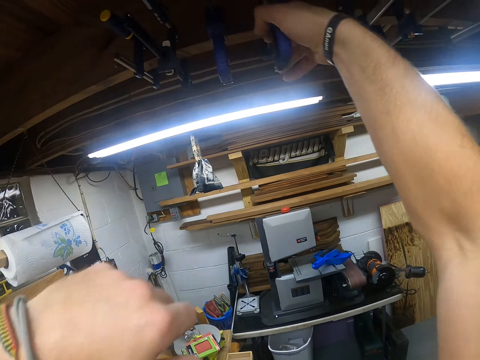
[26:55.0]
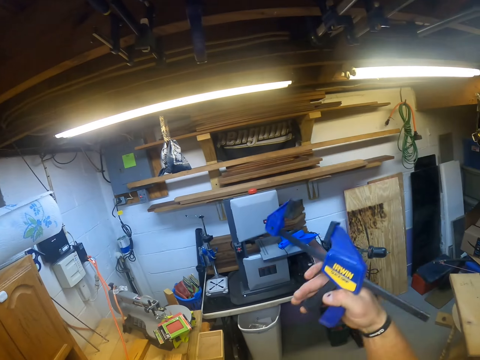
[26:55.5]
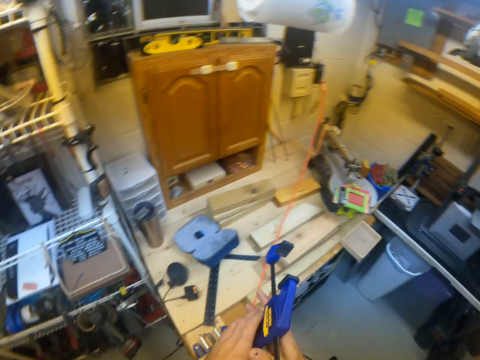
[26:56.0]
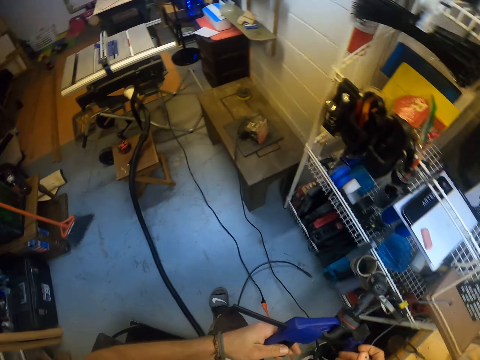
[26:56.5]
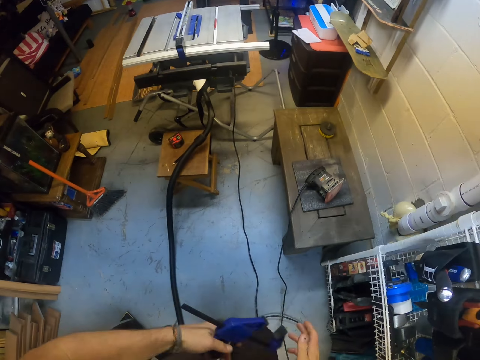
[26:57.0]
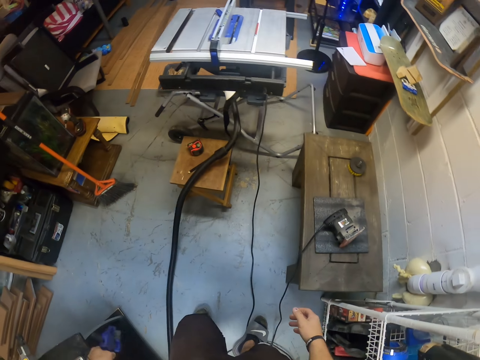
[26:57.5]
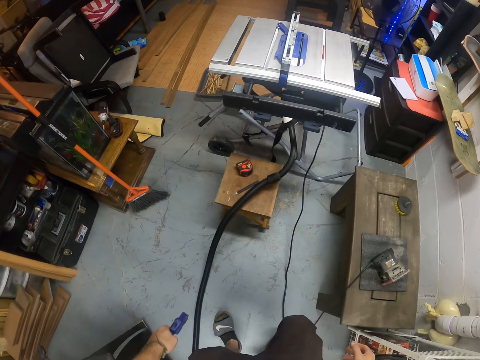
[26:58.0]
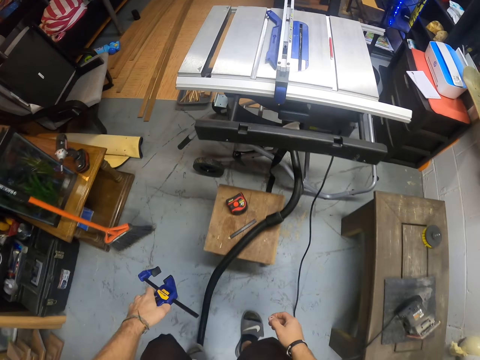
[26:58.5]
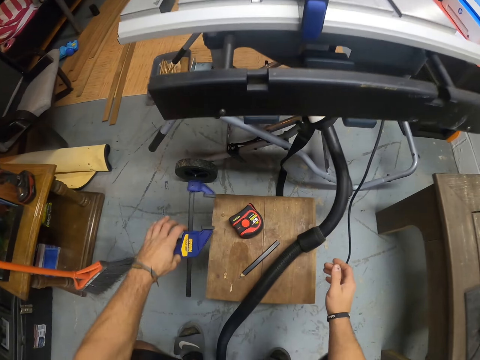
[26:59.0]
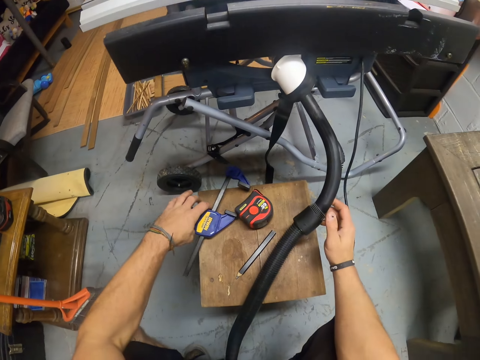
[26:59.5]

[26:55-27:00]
The camera wearer picks up a clamp from the roof of the carpentry workshop with his right hand. He passes the clamp from his right hand to his left hand. He walks around the room. He drops the clamp in his left hand on the wooden stool. He holds the vacuum hose with his right hand.

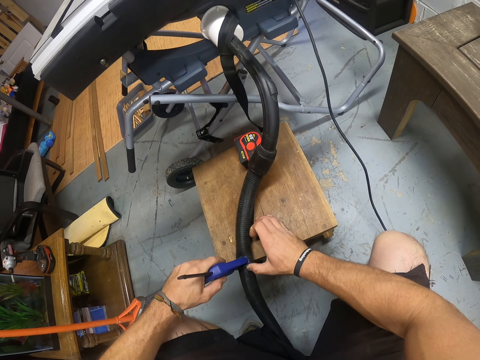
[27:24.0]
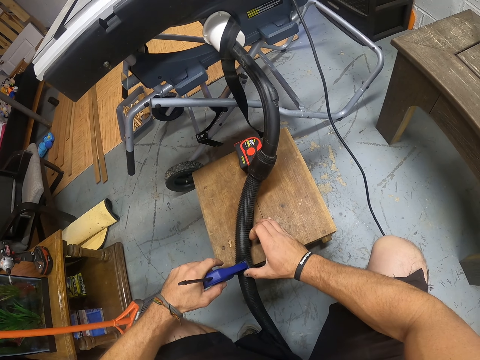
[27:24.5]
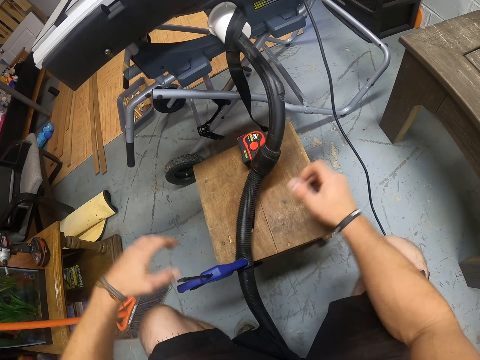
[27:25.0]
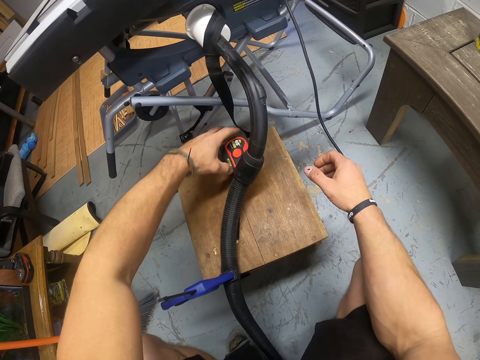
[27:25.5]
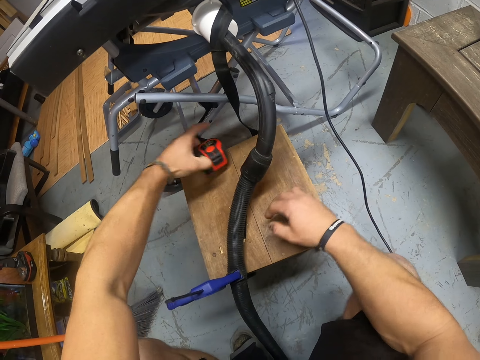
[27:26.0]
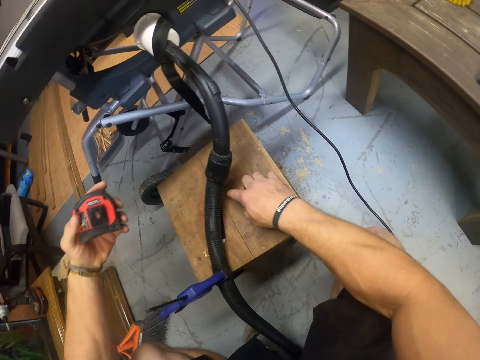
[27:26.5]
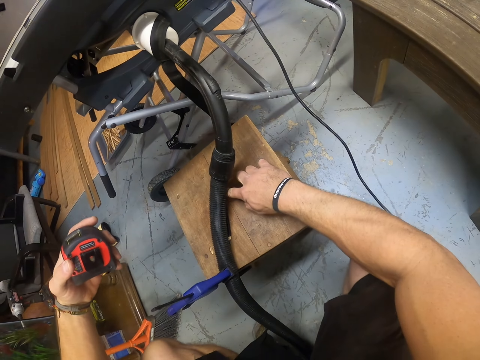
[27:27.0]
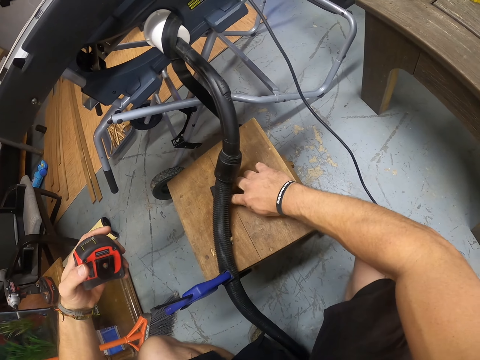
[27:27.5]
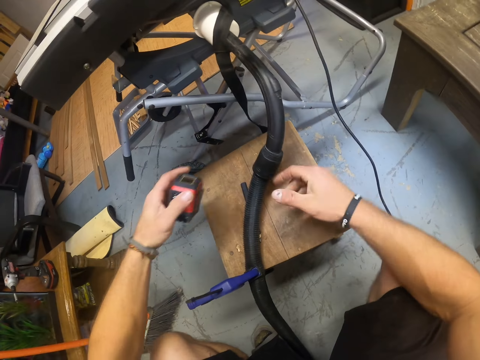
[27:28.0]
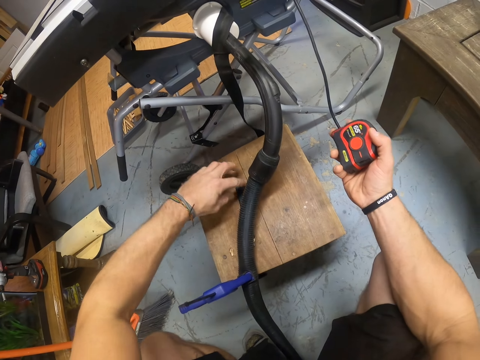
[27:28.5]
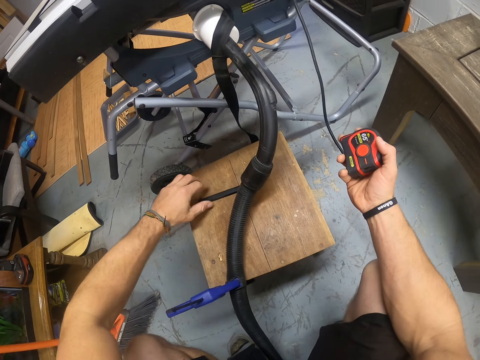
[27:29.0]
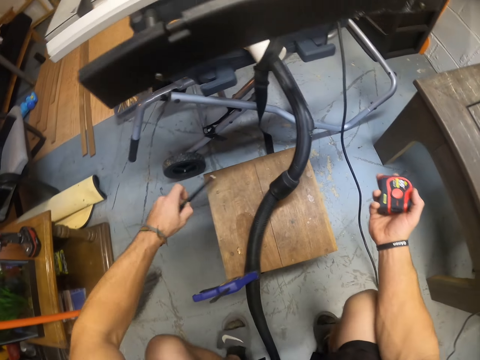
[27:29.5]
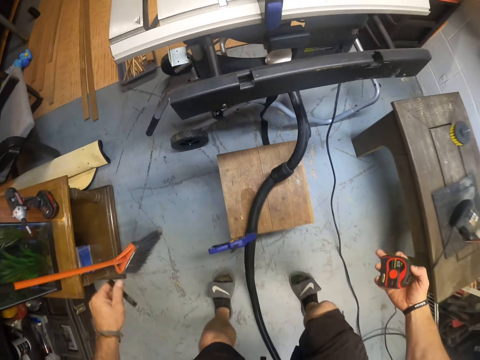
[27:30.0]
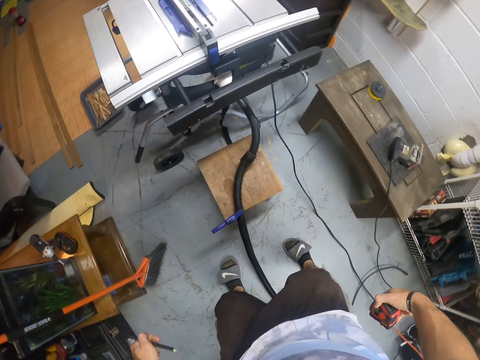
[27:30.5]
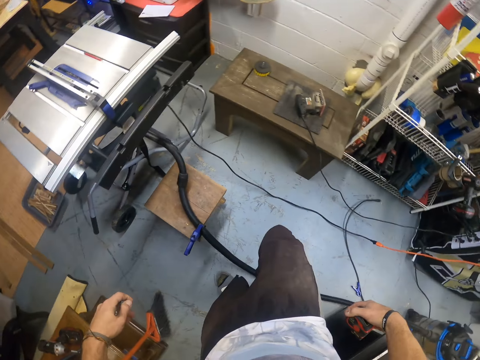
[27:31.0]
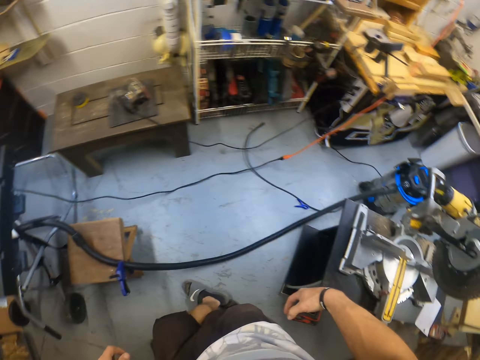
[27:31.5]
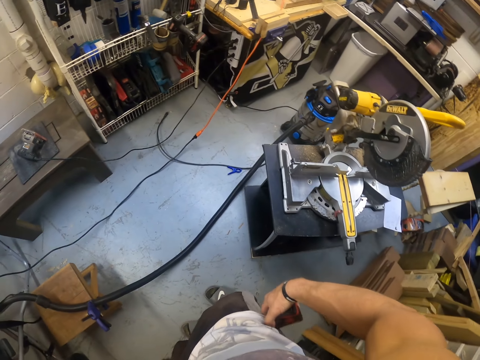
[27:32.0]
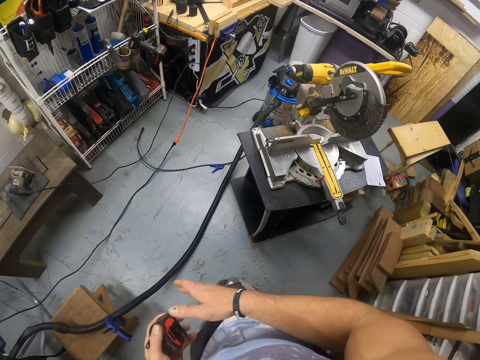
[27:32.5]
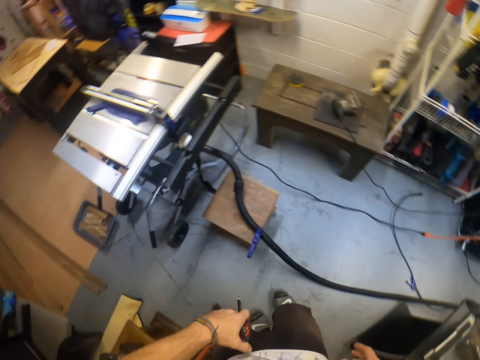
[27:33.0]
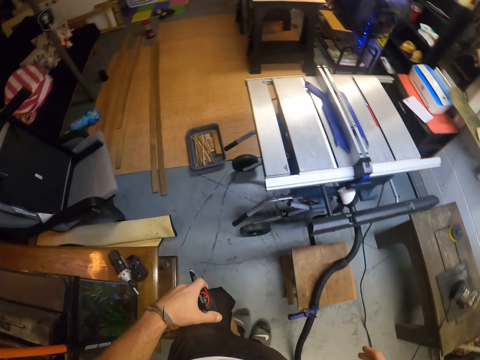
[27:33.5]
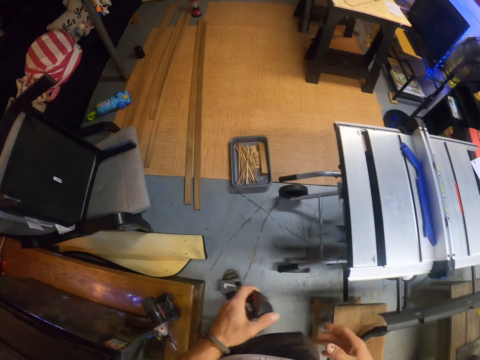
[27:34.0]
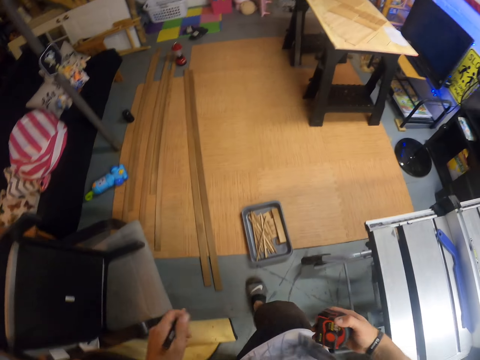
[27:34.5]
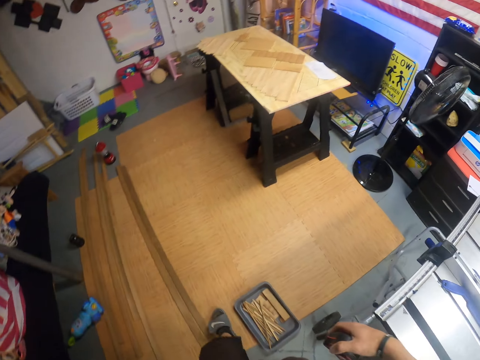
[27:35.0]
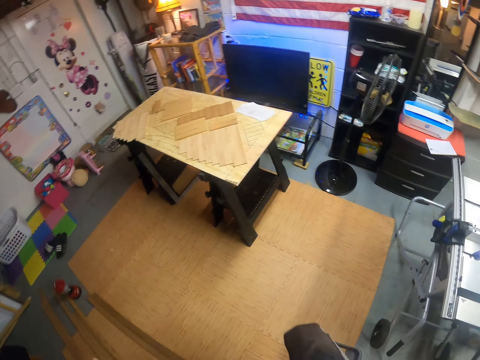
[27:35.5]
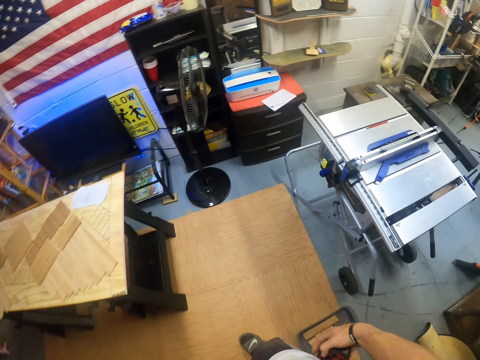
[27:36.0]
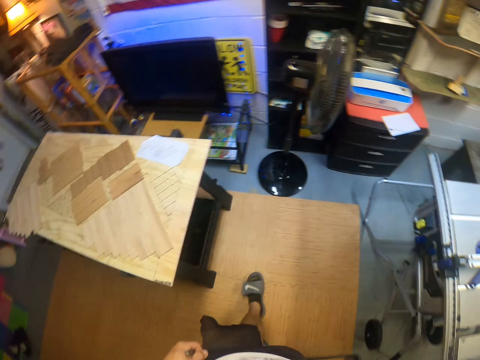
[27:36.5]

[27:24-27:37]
The camera wearer picks up a measuring tape from the stool with his left hand. He moves a pencil on the stool with his right hand. He passes the measuring tape to his right hand from his left hand. He picks up the pencil from the stool with his left hand. He passes the measuring tape to his left hand from his right hand. He walks around. He passes the measuring tape to his right hand from his left hand.

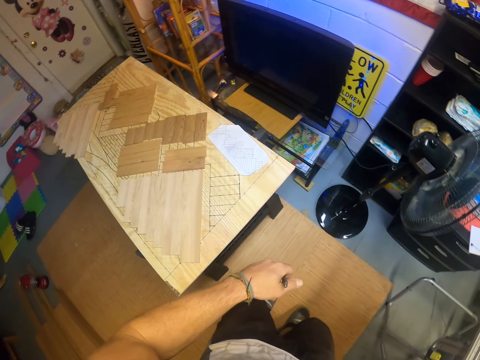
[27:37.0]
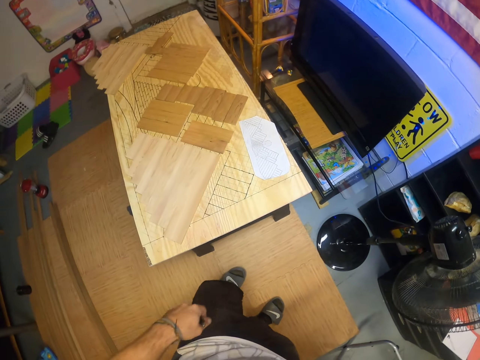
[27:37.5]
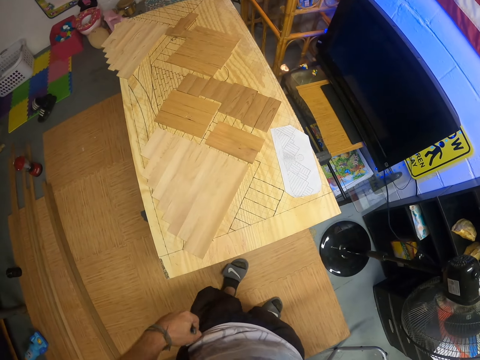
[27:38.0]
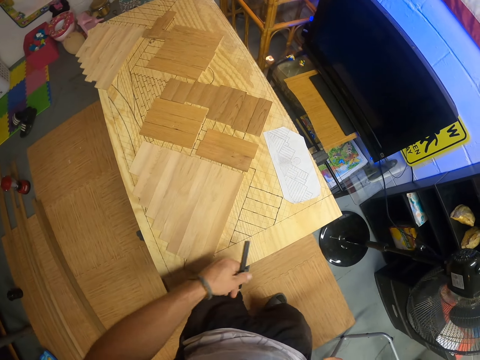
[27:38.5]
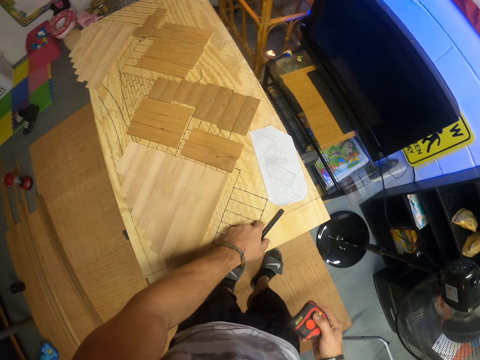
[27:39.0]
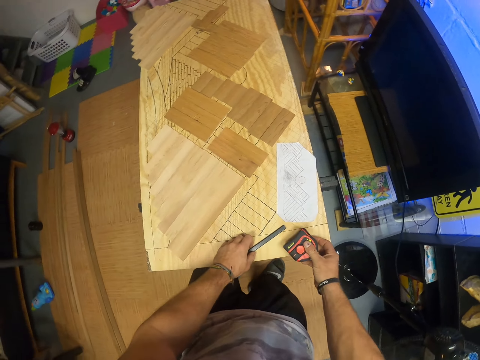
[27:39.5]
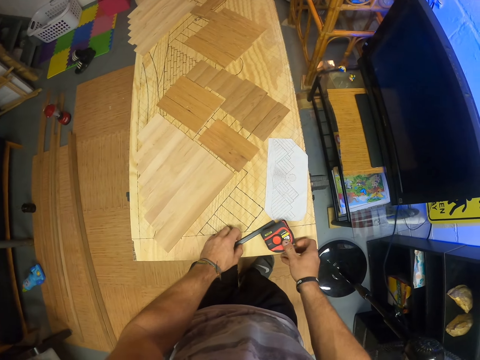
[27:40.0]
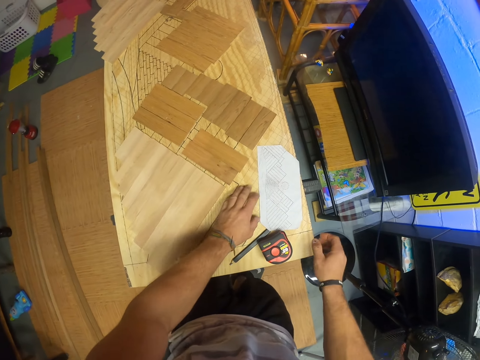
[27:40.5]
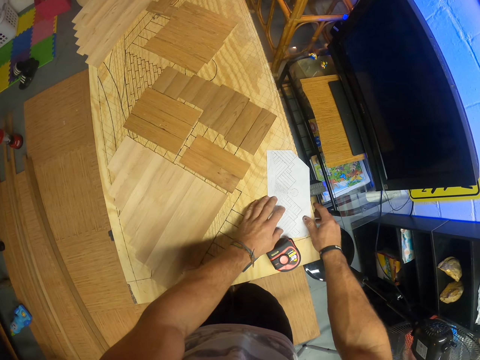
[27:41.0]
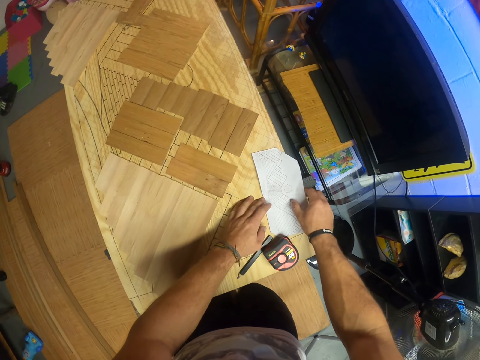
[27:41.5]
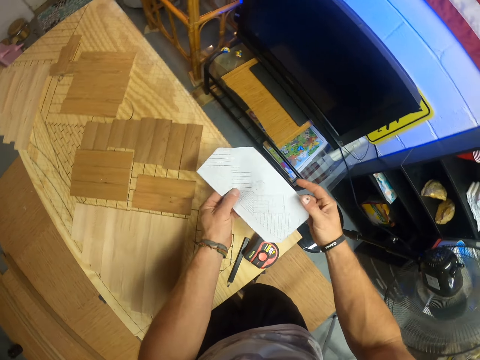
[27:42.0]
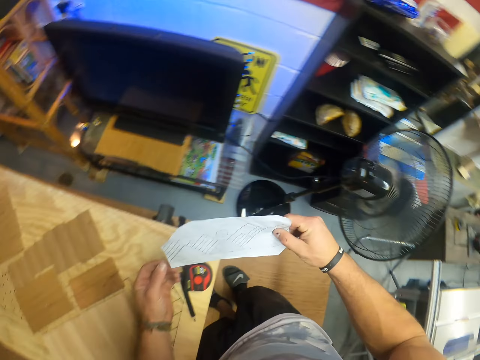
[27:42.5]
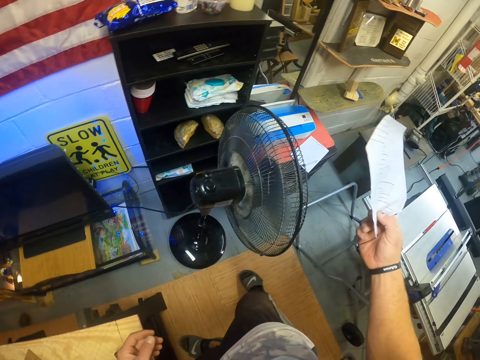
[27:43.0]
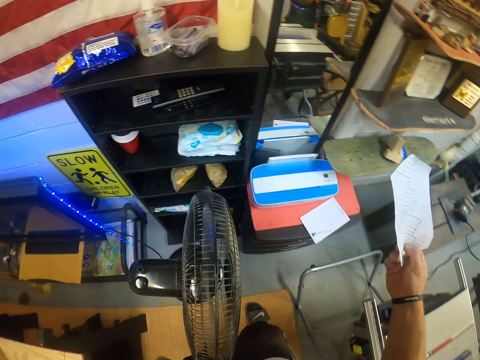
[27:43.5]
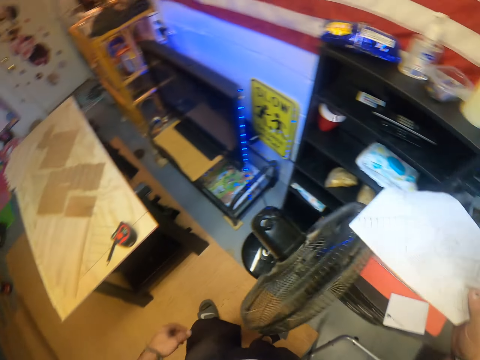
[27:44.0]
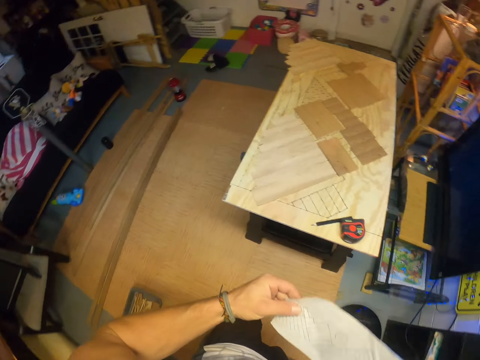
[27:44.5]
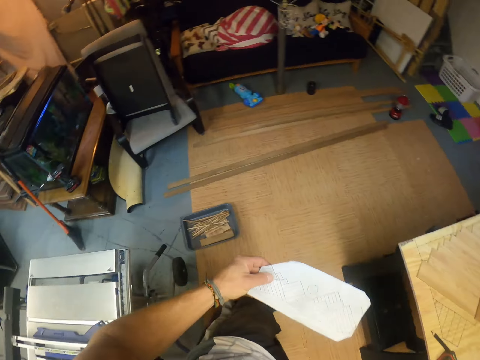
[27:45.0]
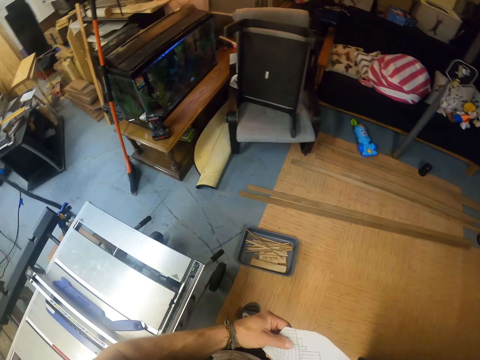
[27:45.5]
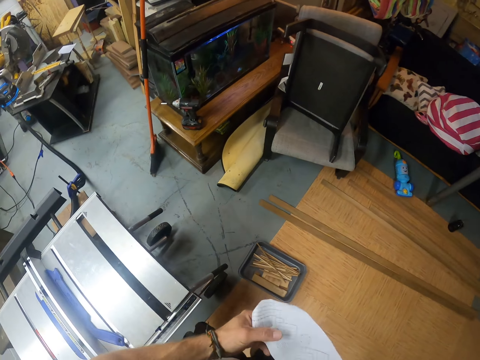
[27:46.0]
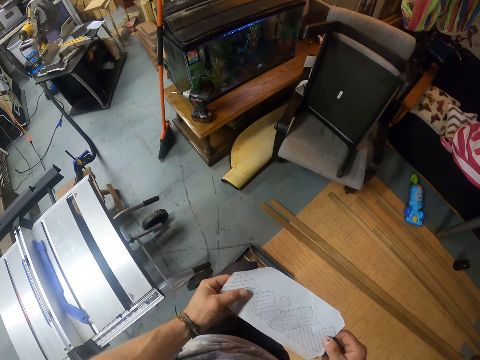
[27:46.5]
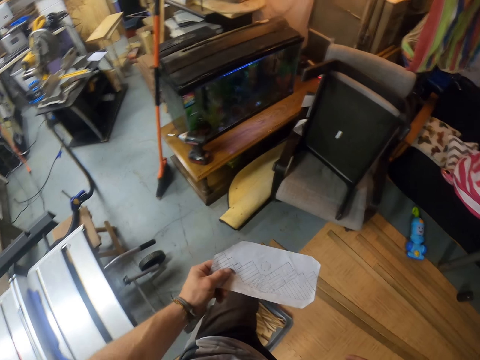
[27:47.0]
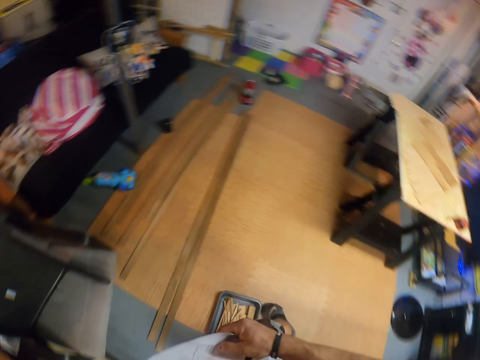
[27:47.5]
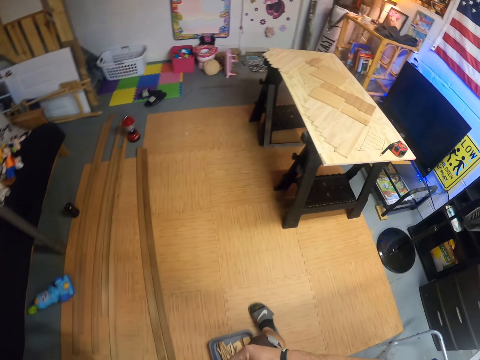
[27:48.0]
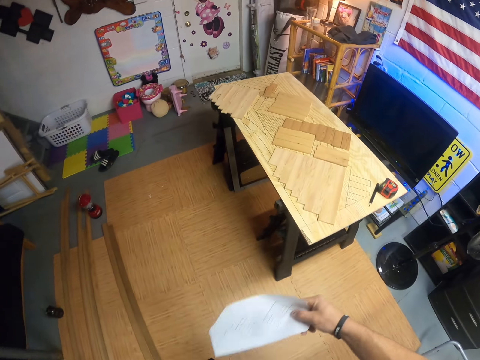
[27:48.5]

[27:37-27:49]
The camera wearer drops the pencil on a workbench with his left hand. He drops the measuring tape on the workbench with his right hand. He picks up a paper from the workbench with both hands. He passes the paper to his right hand from his left hand. He passes the paper to his left hand from his right hand. He walks around. He holds the paper with both hands. He holds the paper with his left hand. He holds the paper with his right hand.
